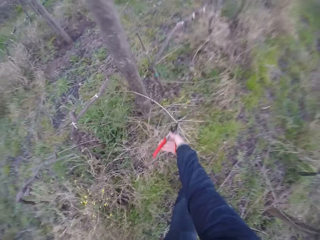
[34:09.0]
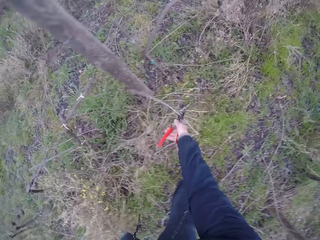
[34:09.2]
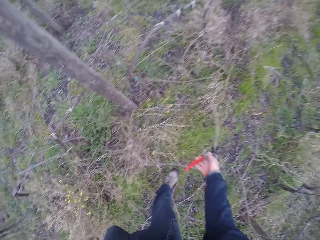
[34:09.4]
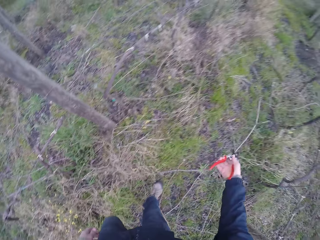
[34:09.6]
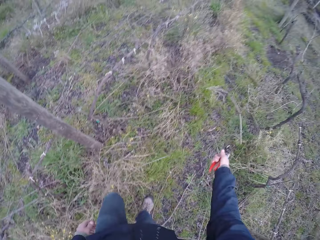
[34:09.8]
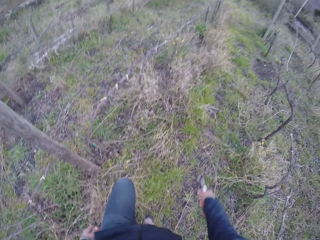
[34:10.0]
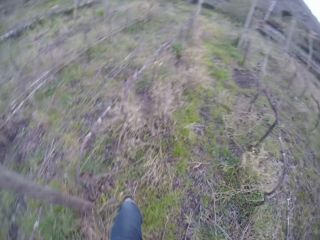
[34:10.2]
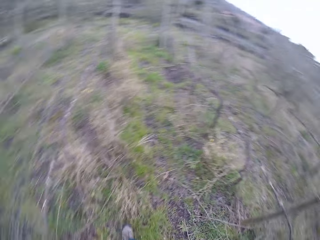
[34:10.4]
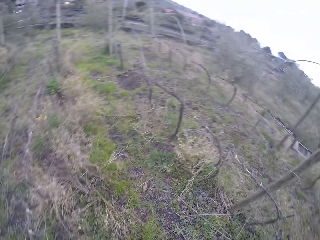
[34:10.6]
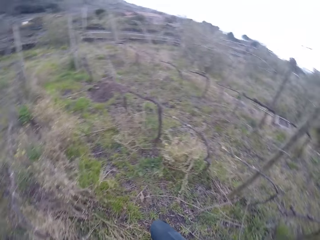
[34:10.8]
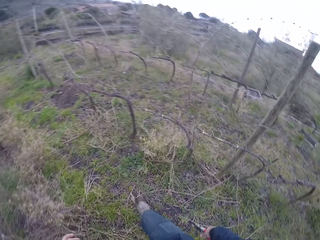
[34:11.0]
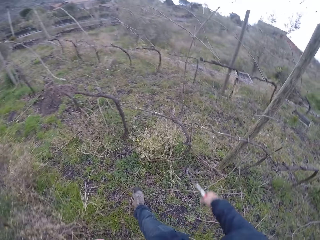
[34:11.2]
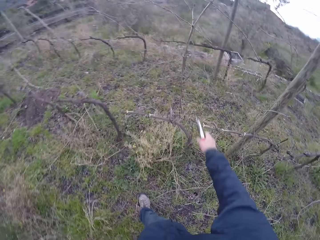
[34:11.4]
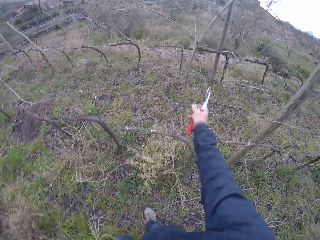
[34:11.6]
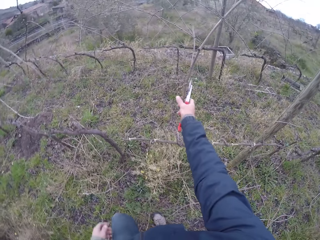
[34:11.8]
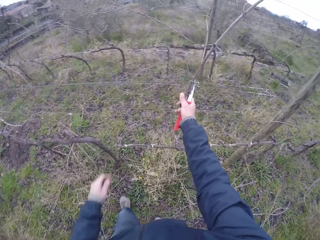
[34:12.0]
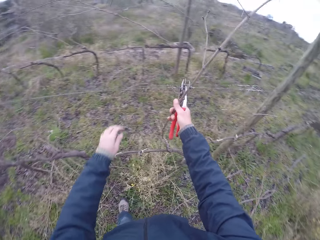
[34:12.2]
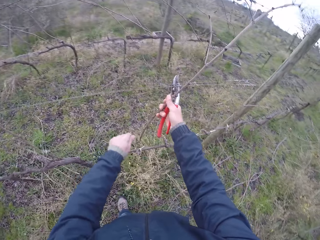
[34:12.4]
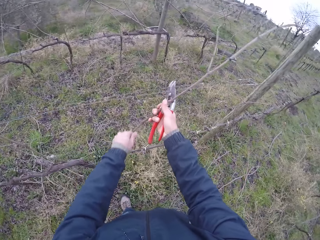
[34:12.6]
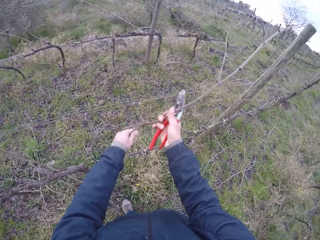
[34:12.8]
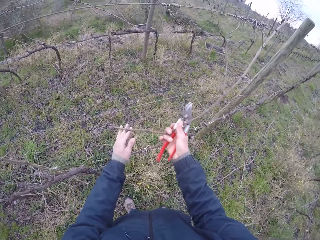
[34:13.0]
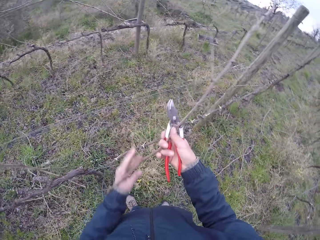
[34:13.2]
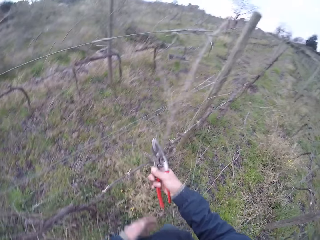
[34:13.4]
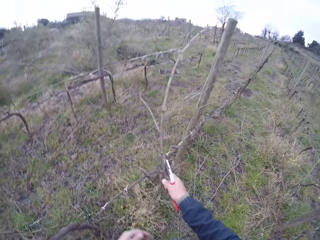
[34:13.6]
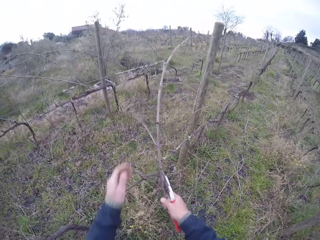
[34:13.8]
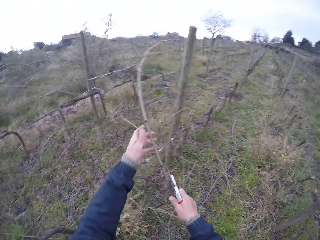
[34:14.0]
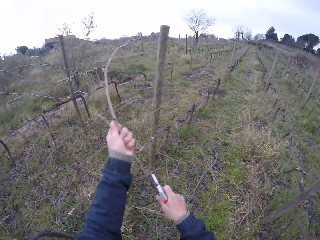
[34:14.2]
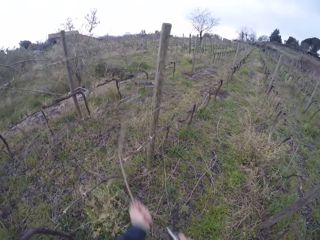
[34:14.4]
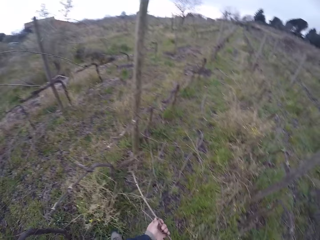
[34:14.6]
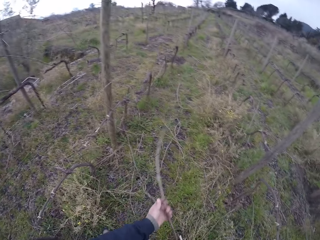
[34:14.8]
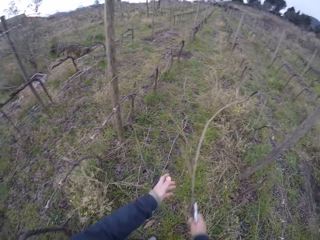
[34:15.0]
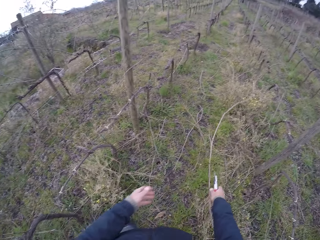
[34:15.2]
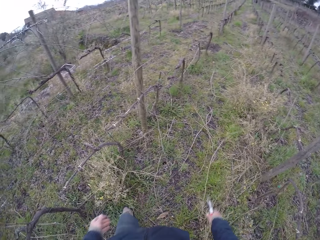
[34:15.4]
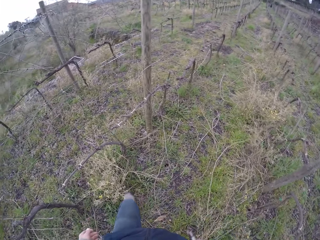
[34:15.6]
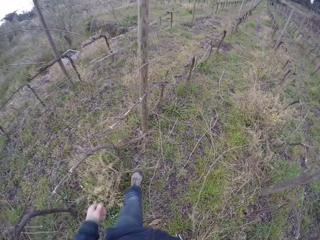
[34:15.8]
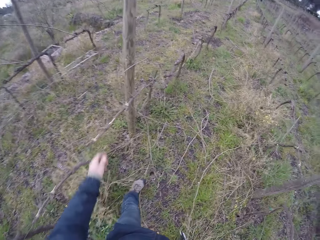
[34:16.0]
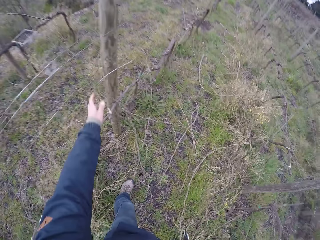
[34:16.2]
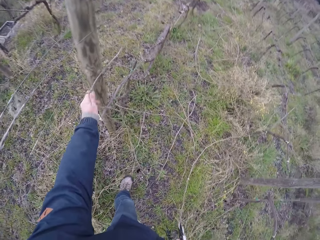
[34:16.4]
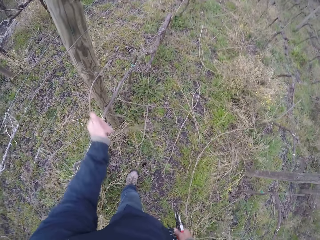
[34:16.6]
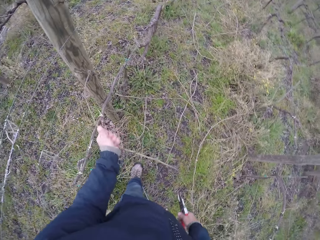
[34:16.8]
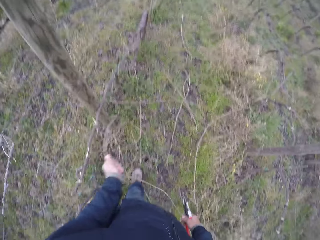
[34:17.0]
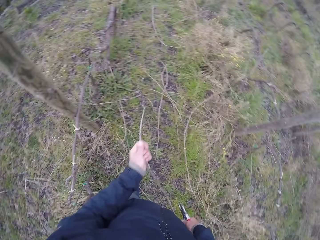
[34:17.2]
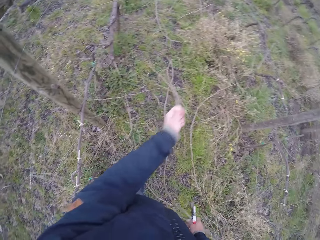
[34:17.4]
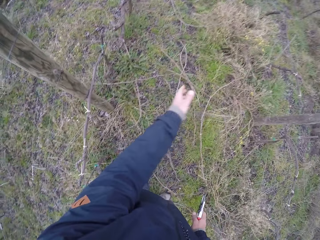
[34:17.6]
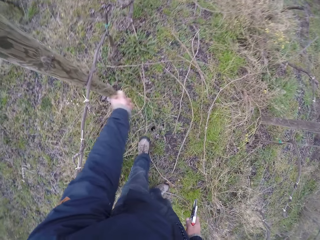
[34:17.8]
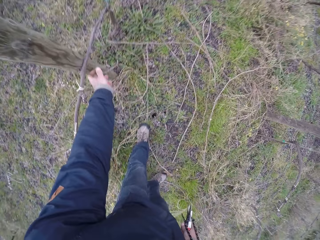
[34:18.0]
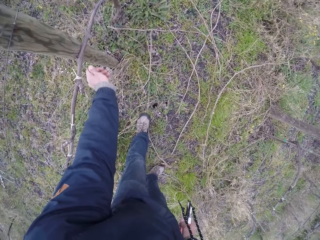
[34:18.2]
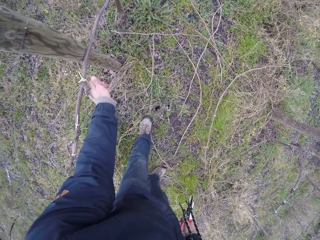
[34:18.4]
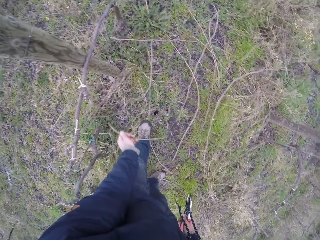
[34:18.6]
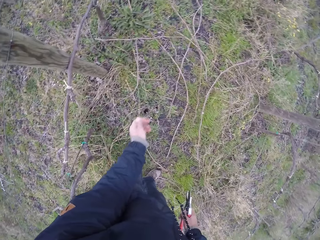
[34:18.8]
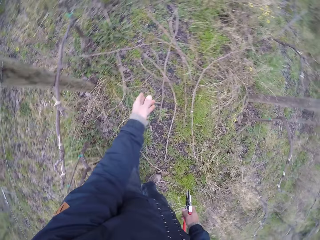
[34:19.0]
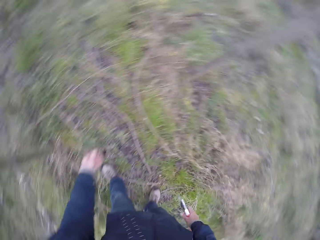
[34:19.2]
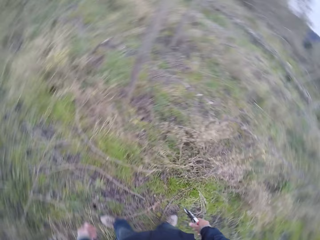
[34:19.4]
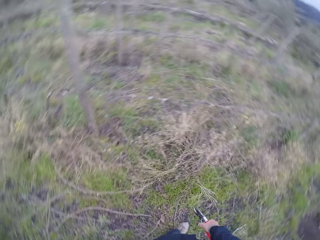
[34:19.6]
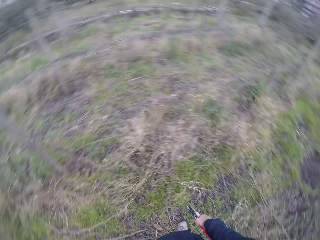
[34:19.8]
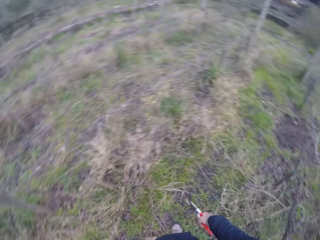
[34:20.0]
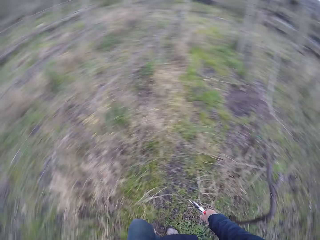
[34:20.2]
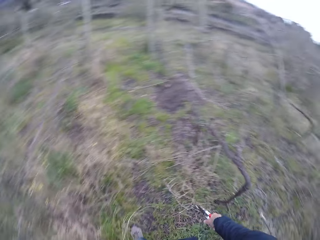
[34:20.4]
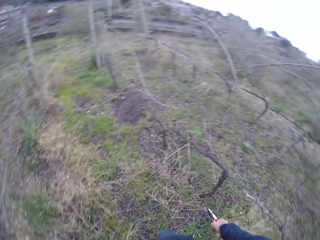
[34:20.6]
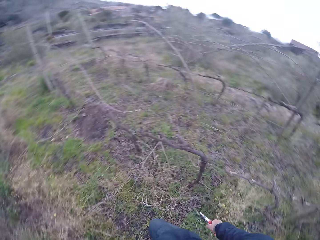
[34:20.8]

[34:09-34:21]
The camera wearer removes a twig or stick on the wire fence with the pliers or secateurs in his right hand. He moves the stick with the secateurs. He drops the twig on the ground with the pliers in his right hand. He steps forward. He picks up the stick. He pulls a twig on the wire fence with his right hand. He holds the wire fence with his left hand. He moves the twig on the wire fence with his left hand. He pulls the twig on the wire fence with his hands. He throws the stick. He removes his right hand from the twig in his left hand. He drops the twig on the ground with his right hand. He pulls a twig on the wire fence with his left hand. He drops the twig on the ground with his left hand. He throws the stick. He pulls a twig on the wire fence with his left hand. He drops the twig on the ground with his left hand. He throws the stick. He looks around.

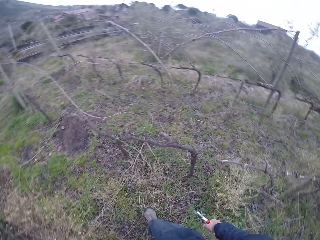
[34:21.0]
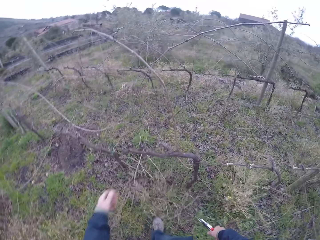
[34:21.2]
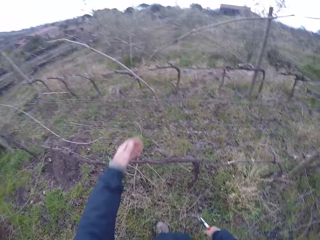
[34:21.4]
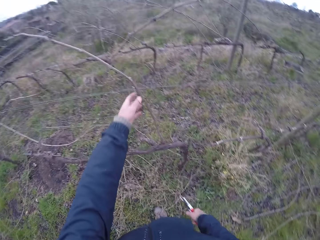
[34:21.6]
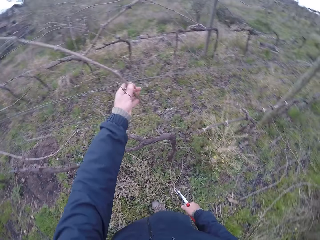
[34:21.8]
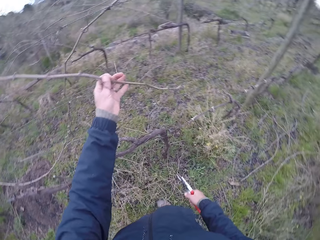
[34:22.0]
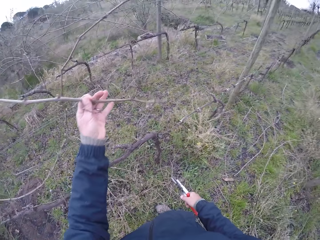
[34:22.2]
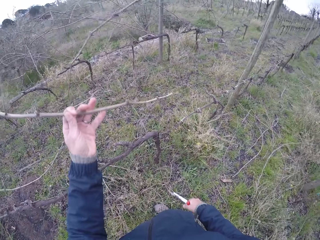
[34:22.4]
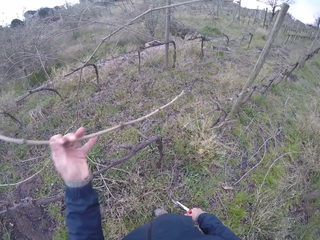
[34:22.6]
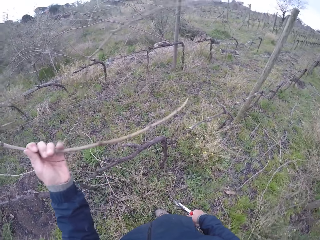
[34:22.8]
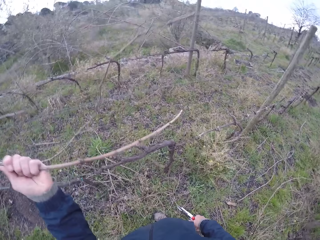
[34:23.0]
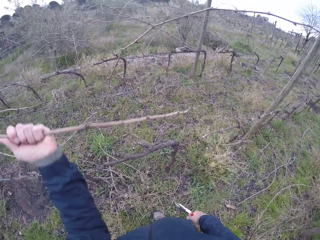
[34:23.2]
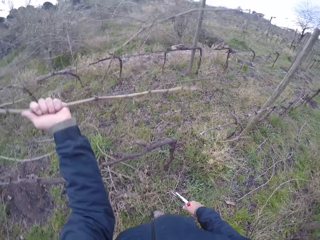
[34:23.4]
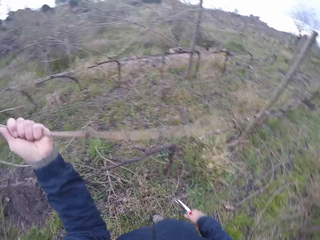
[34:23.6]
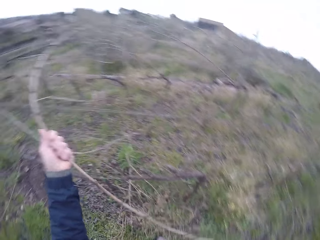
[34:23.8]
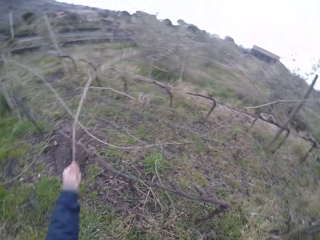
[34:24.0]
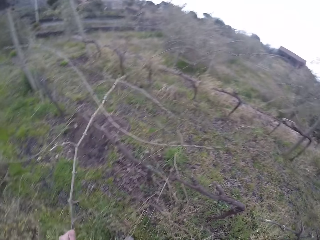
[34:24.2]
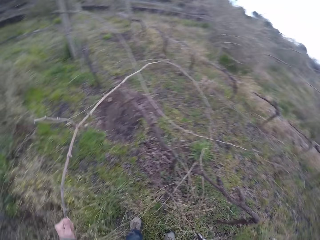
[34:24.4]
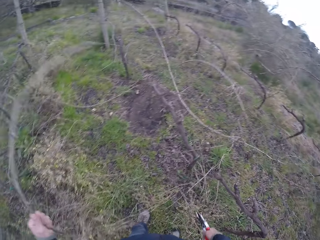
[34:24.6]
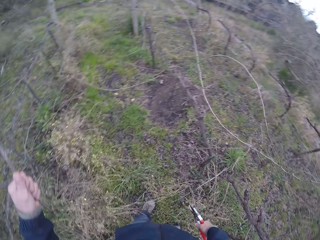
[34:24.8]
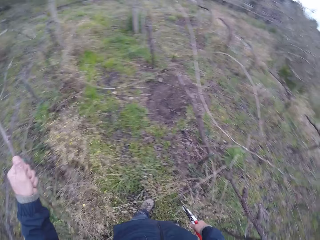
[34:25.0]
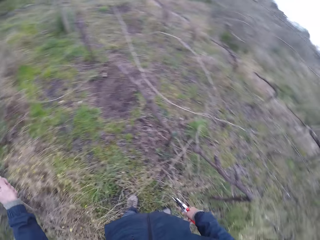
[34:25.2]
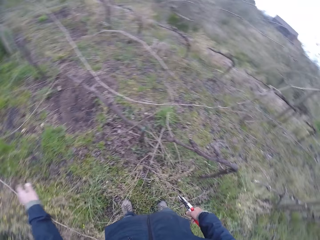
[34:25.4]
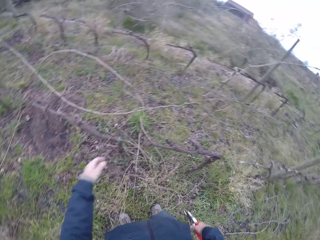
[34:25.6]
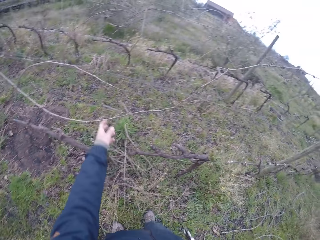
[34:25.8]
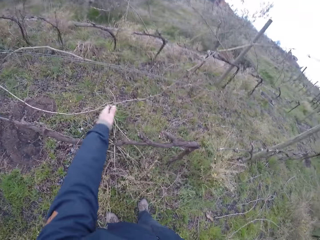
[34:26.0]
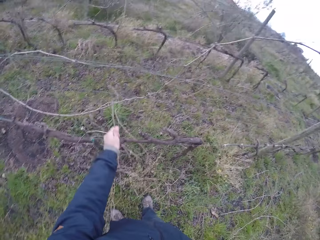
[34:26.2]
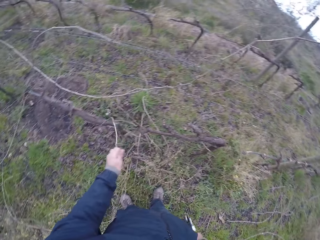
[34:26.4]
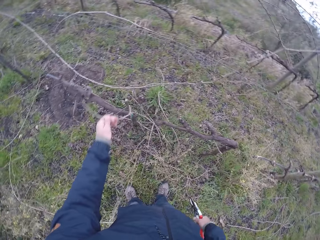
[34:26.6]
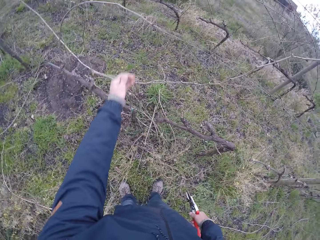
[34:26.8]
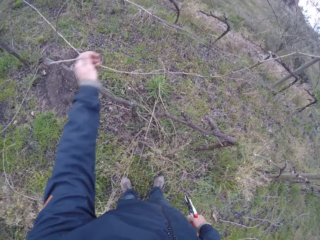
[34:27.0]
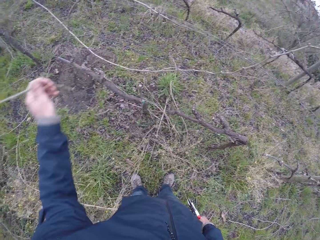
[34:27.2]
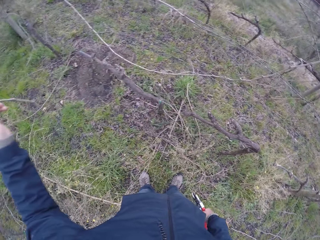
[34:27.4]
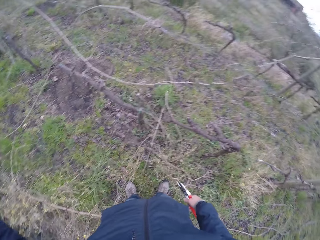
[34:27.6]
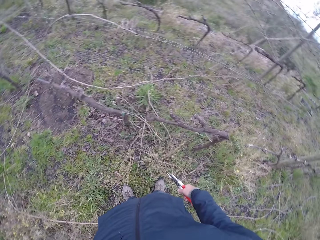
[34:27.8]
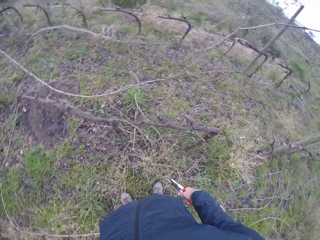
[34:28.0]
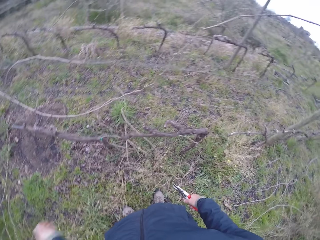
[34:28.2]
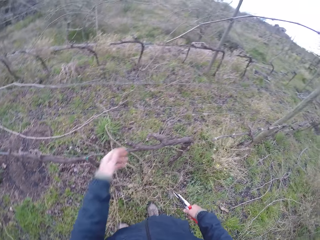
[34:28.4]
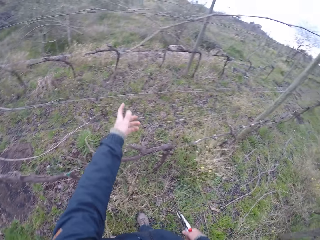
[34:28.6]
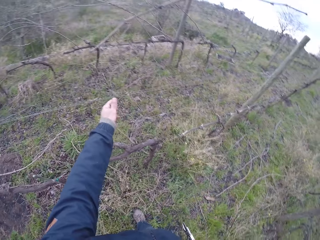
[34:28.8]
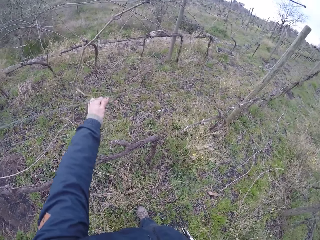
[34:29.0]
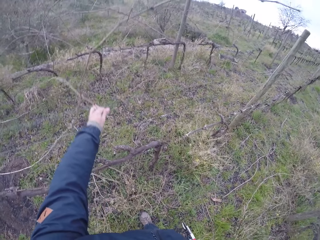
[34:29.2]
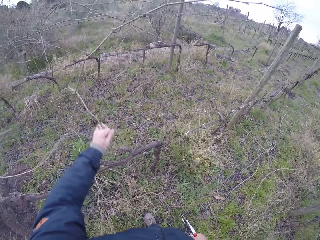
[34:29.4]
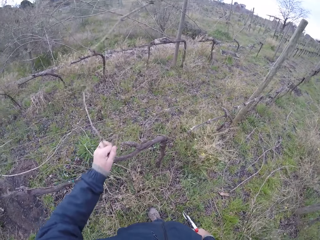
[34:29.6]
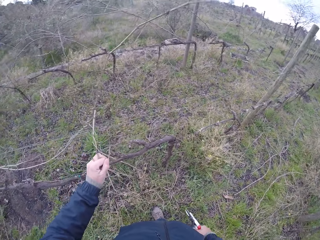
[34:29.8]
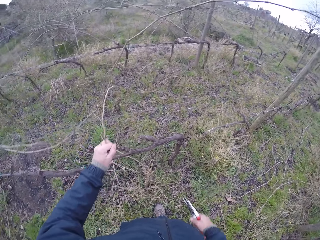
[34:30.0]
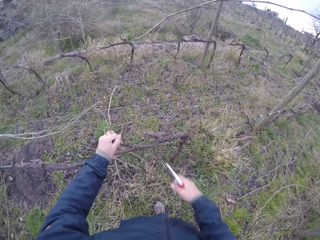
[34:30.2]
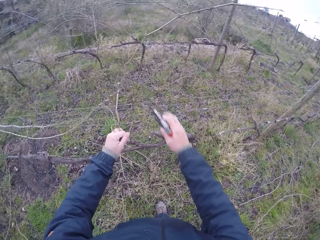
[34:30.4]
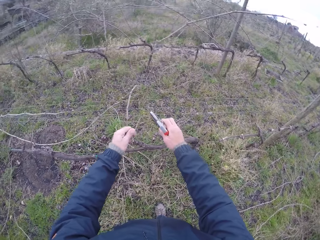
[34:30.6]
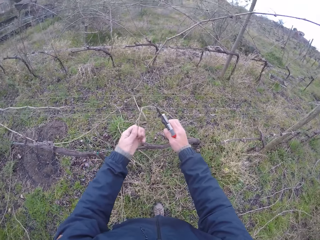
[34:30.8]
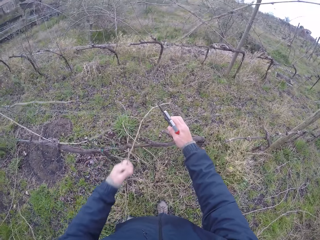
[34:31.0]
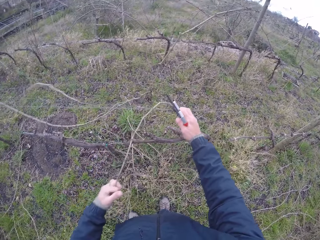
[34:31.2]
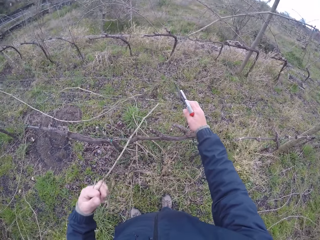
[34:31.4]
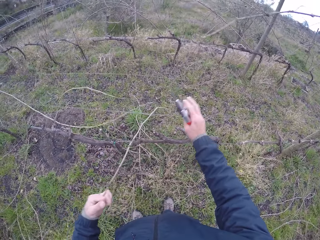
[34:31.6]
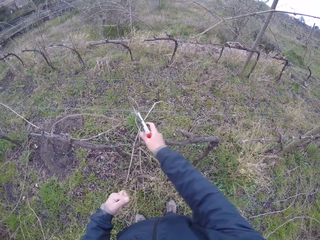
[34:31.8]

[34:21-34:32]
The camera wearer steps forward. He picks up the stick or twig. He pulls a twig on the wire fence with his left hand. He throws the stick. He drops the twig on the ground with his left hand. He pulls a twig on the wire fence with his left hand. He throws the stick. He pulls a twig on the wire fence with his left hand. He holds the wire fence with his right hand.
